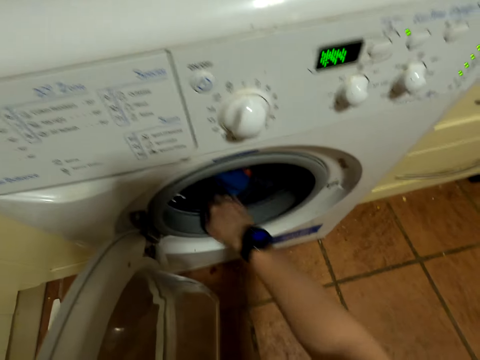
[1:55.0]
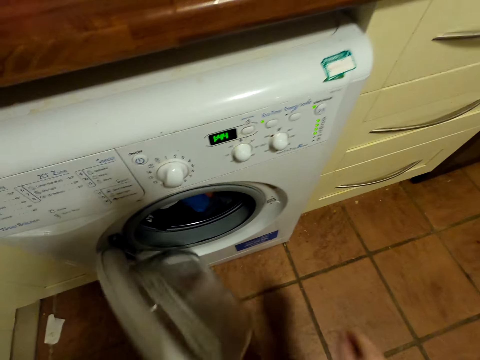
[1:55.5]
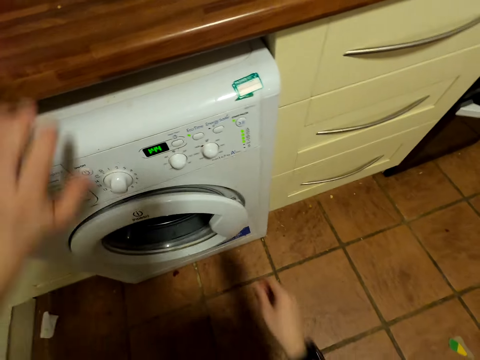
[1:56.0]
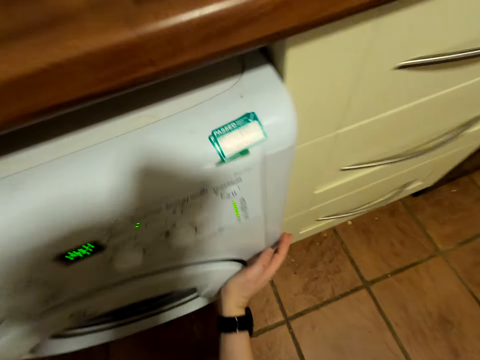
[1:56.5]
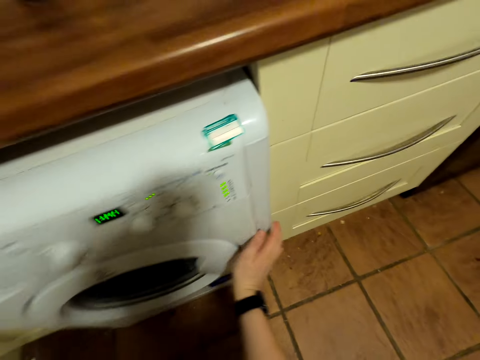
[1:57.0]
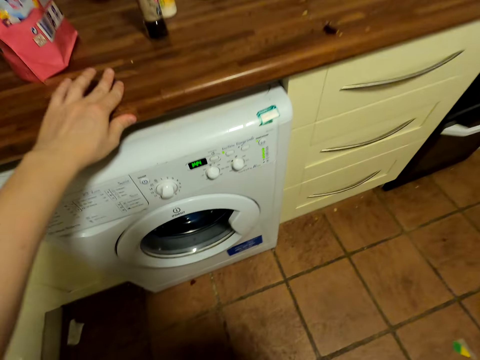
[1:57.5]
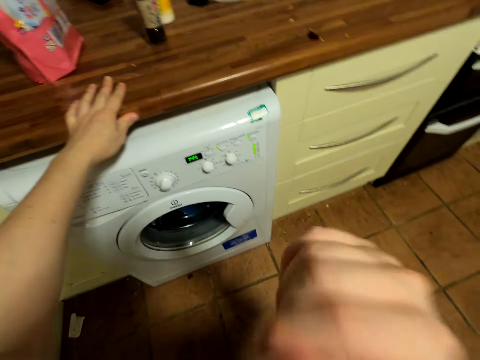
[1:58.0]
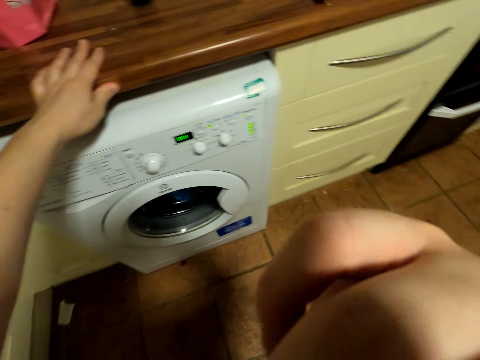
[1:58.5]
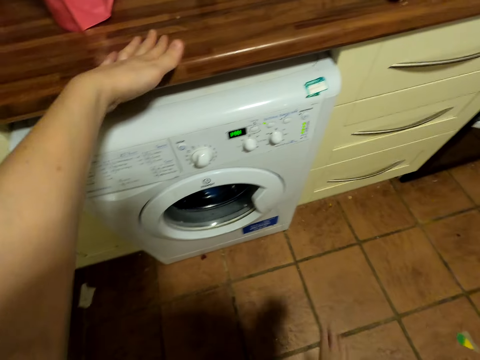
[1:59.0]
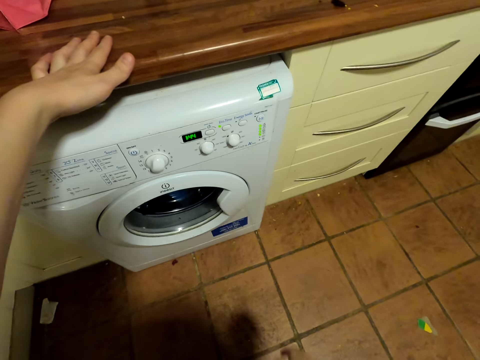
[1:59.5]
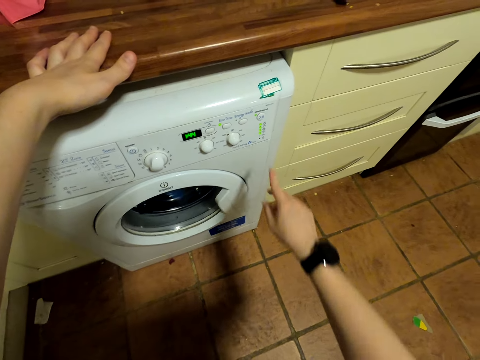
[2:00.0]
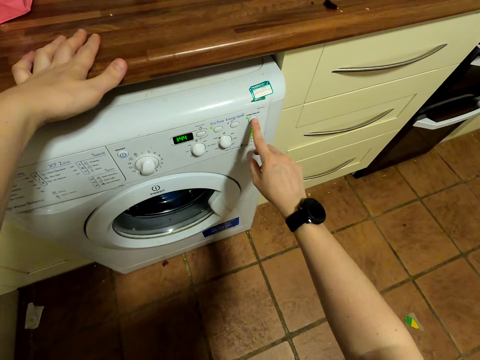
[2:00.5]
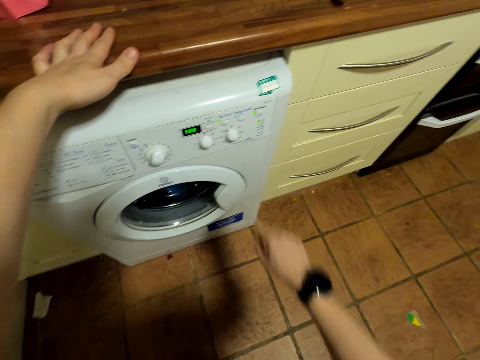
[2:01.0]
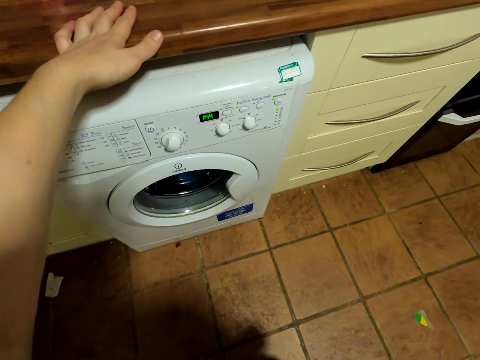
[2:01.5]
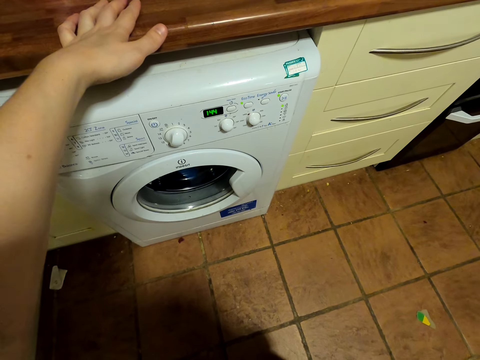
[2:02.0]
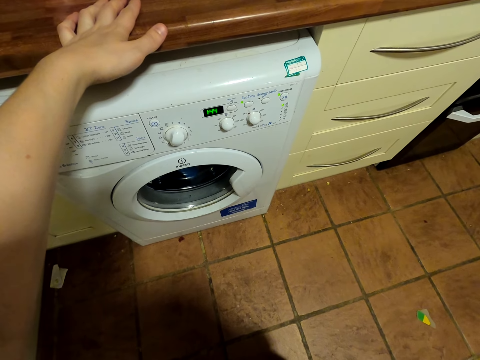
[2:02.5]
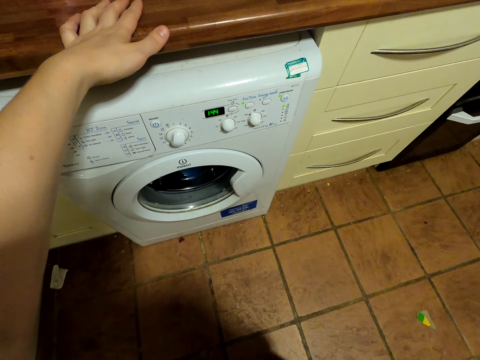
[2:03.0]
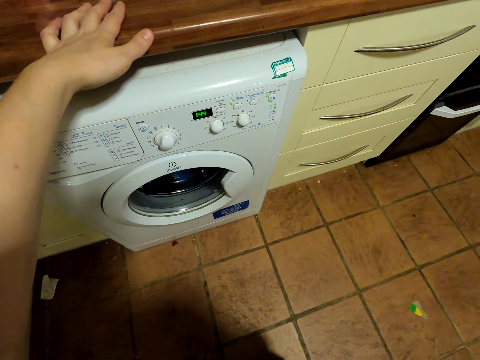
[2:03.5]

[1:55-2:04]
The camera wearer closes the washing machine door. They wipe their face with their hand. They turn on the washing machine.

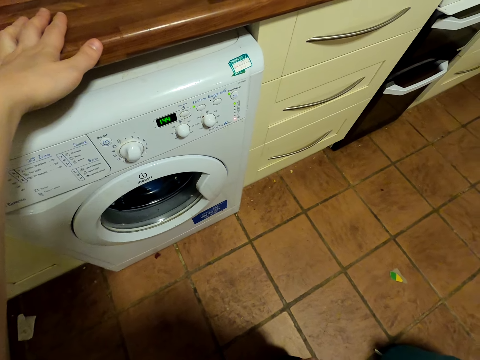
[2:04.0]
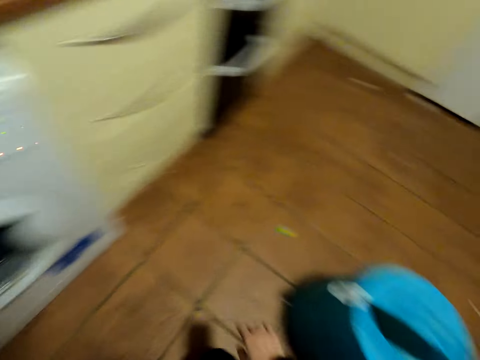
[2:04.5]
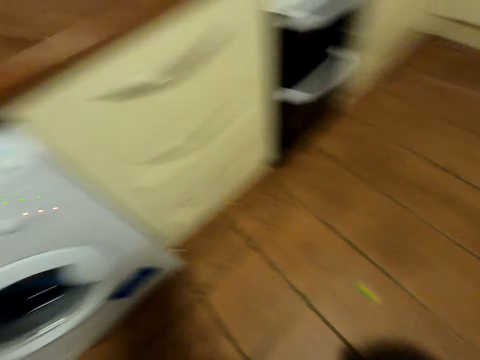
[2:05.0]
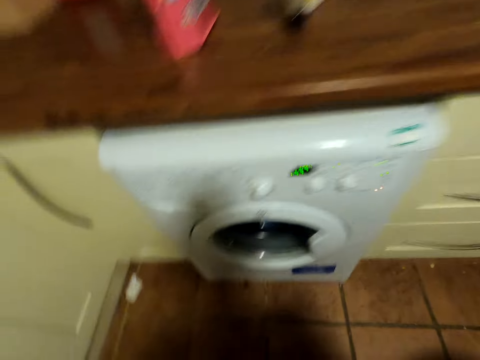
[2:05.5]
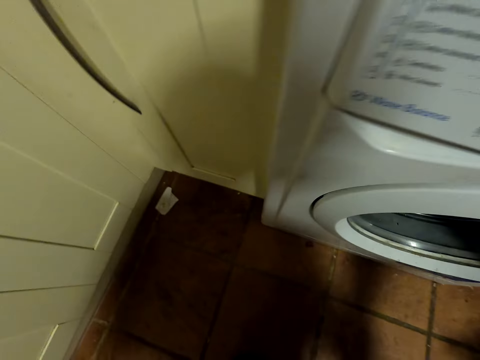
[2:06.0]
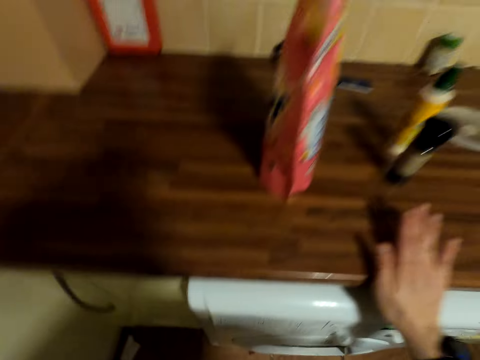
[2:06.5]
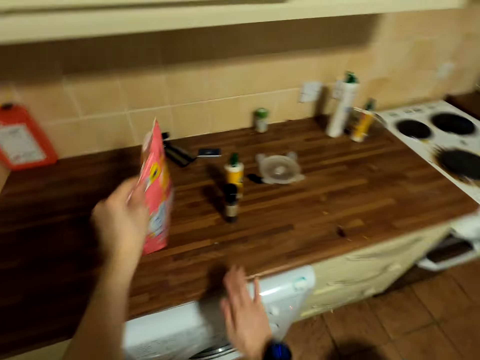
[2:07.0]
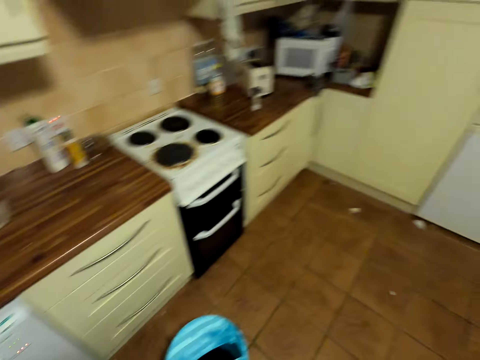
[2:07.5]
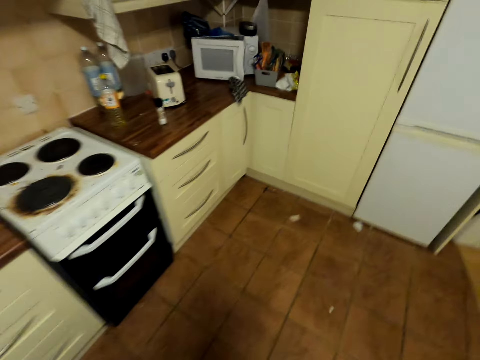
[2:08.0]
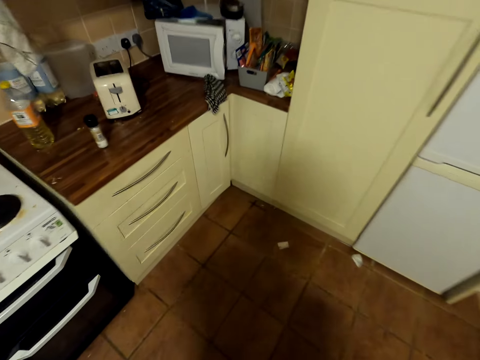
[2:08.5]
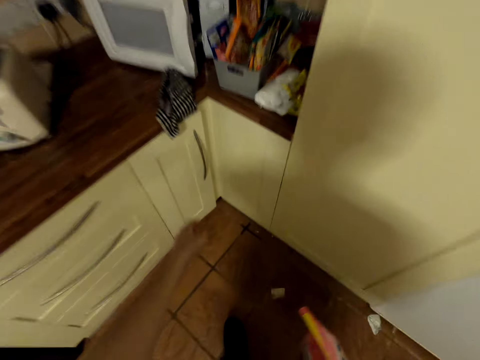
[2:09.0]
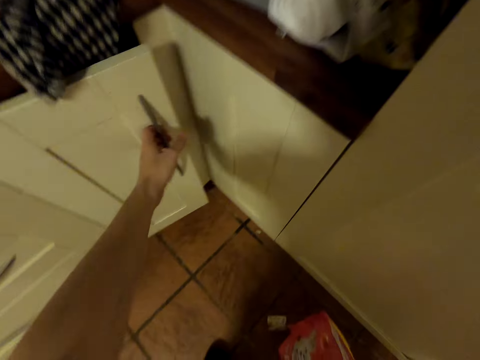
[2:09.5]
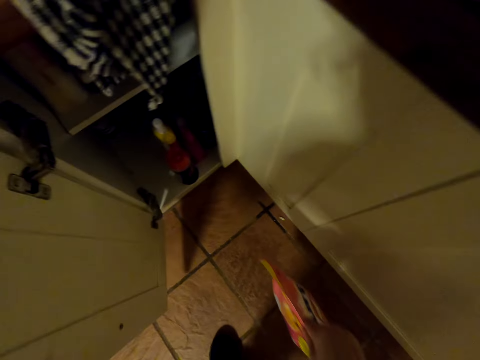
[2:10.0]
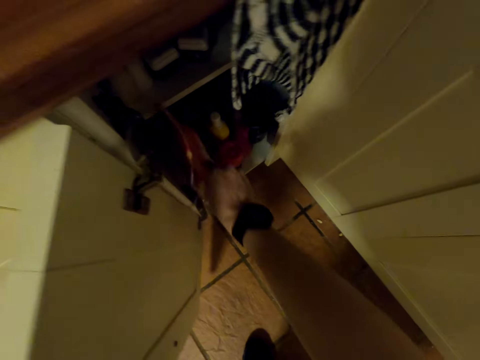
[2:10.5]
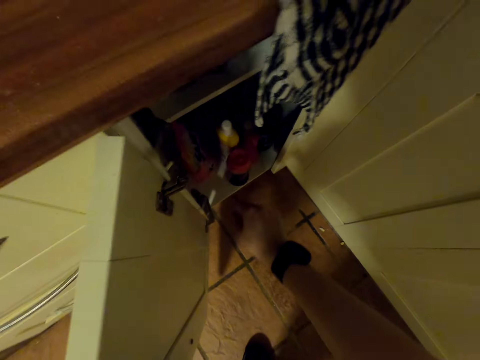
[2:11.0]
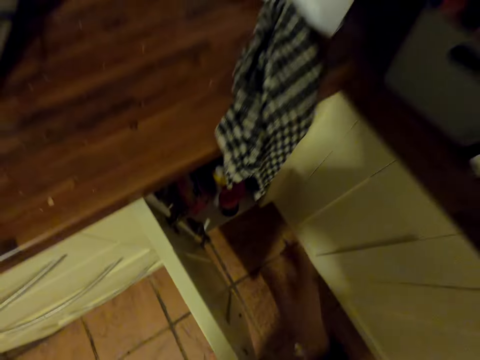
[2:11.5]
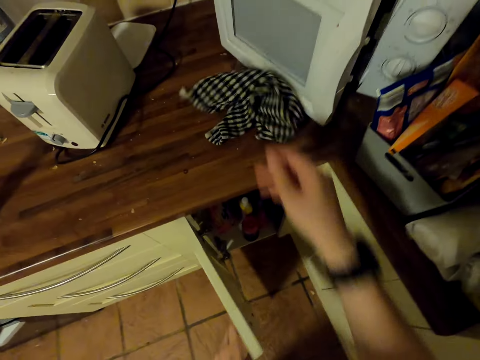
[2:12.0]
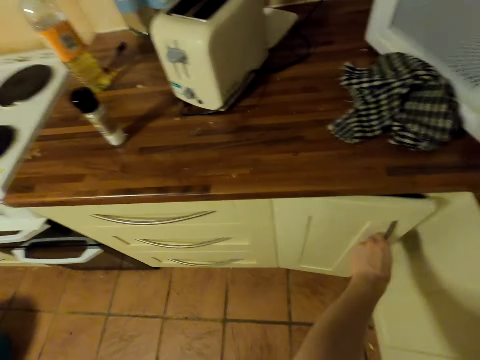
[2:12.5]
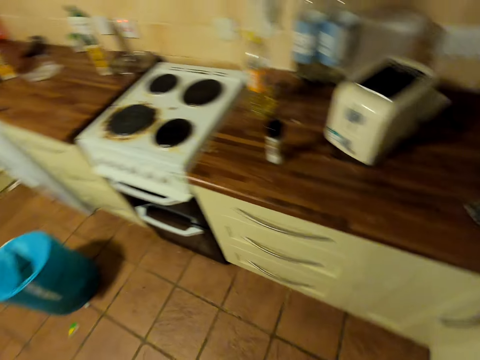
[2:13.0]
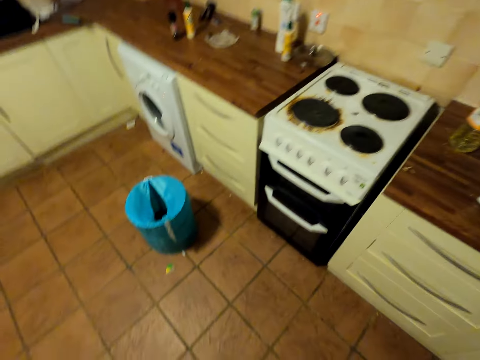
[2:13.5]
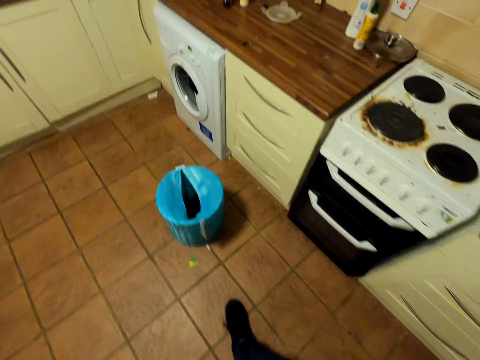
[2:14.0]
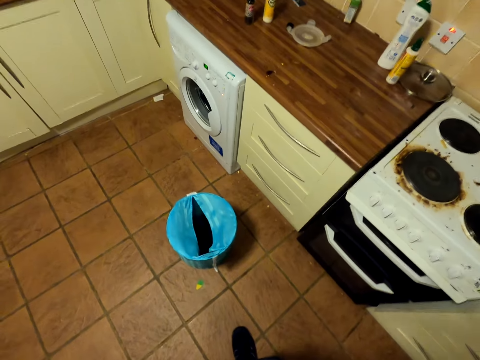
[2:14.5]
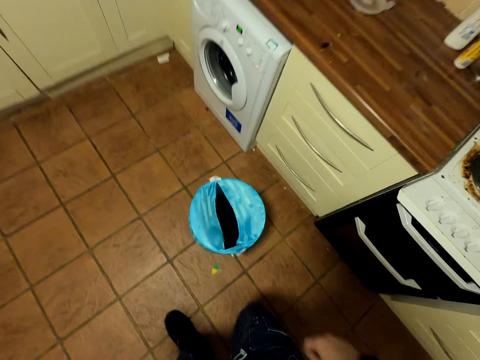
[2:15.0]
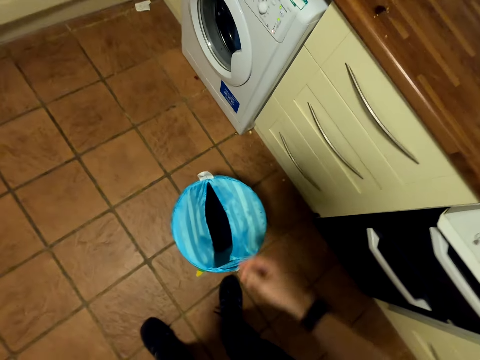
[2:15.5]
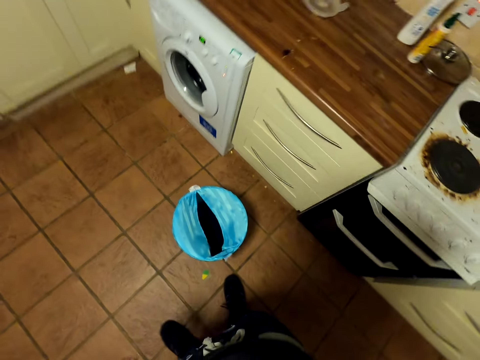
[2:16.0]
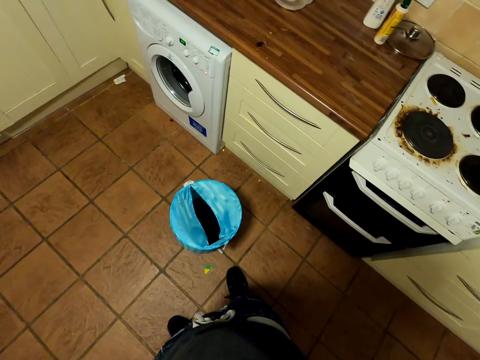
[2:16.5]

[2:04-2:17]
The camera wearer shifts the empty bucket on the floor. They carry a soap pack along the countertop and take the detergent from the counter. They open the edge down cabinet door. They put the pack in the cabinet. They fold a cloth on the countertop. They throw the cloth on the counter. They close the cabinet door. They walk to the empty bucket on the floor. They turn the camera on their head off beside the bucket.
